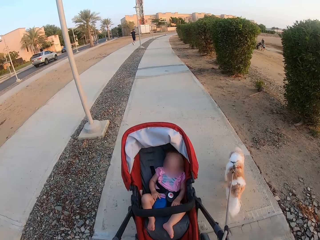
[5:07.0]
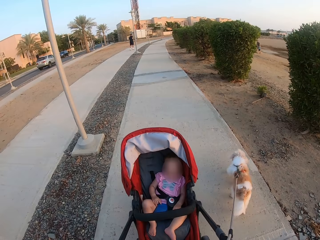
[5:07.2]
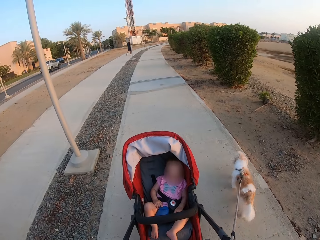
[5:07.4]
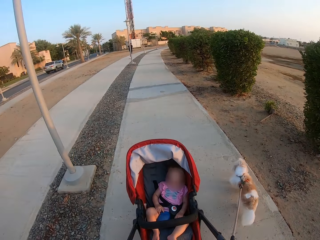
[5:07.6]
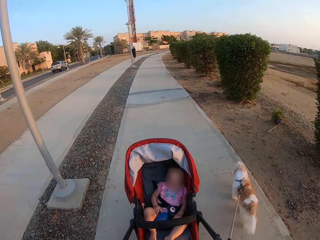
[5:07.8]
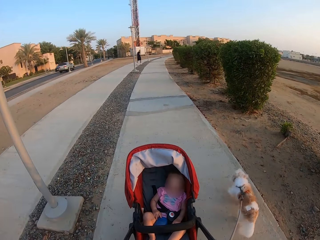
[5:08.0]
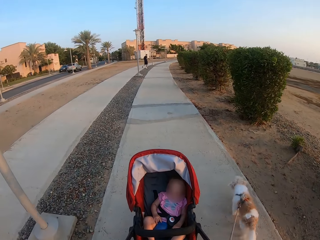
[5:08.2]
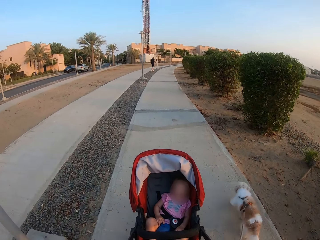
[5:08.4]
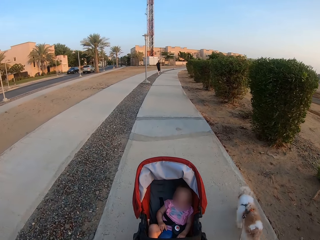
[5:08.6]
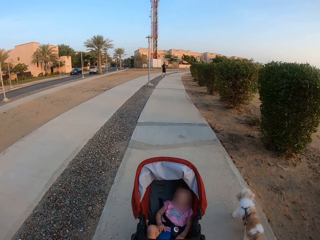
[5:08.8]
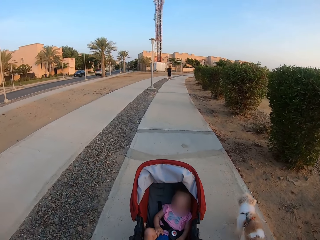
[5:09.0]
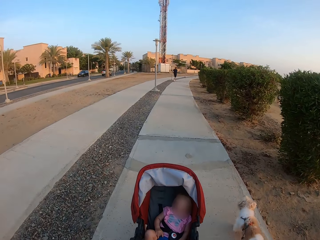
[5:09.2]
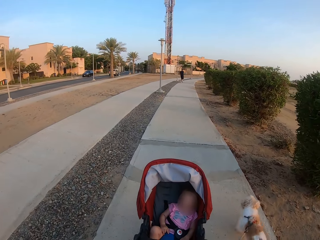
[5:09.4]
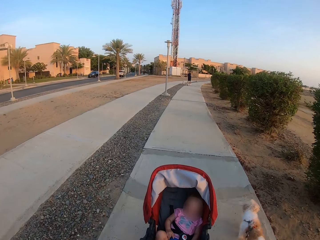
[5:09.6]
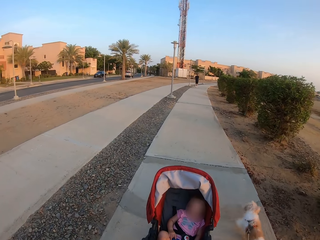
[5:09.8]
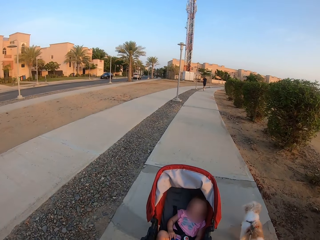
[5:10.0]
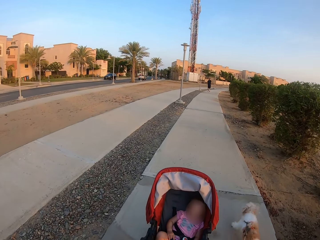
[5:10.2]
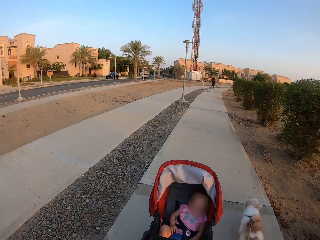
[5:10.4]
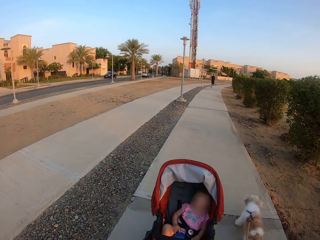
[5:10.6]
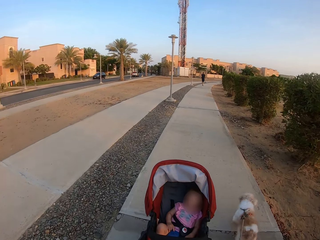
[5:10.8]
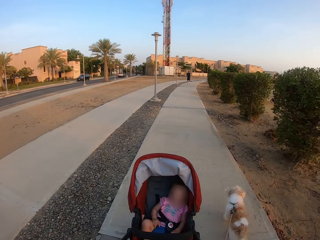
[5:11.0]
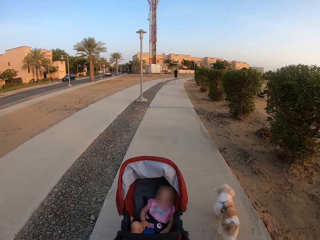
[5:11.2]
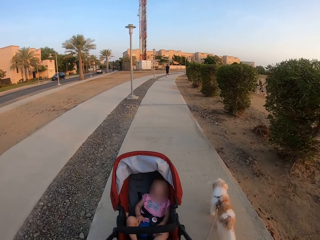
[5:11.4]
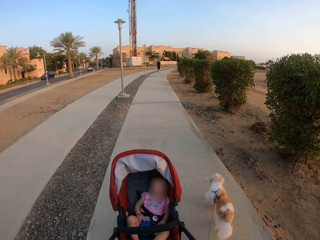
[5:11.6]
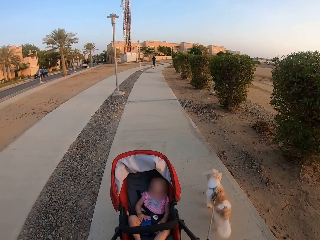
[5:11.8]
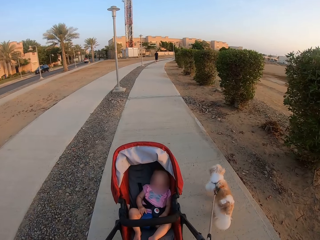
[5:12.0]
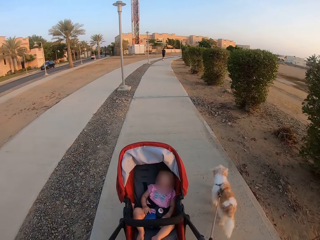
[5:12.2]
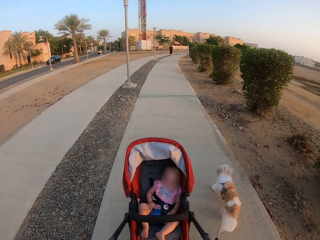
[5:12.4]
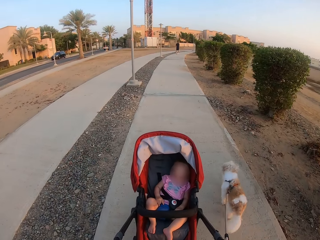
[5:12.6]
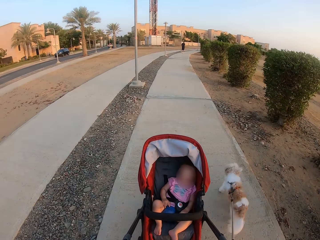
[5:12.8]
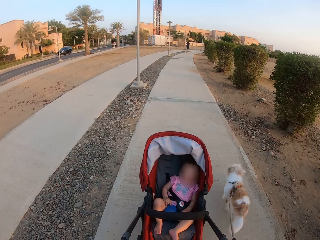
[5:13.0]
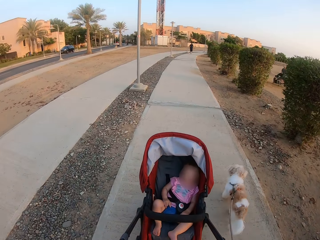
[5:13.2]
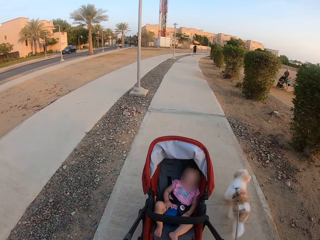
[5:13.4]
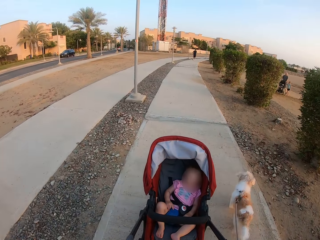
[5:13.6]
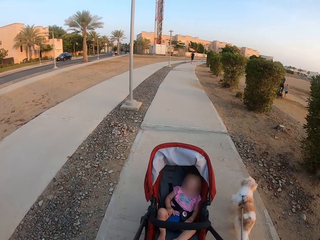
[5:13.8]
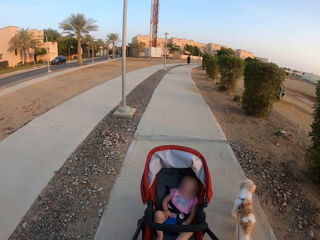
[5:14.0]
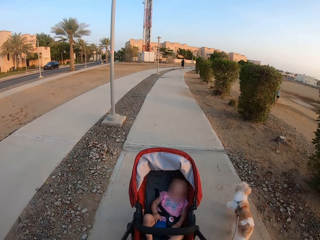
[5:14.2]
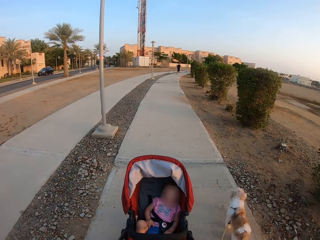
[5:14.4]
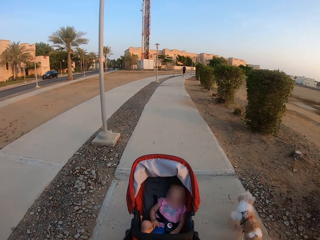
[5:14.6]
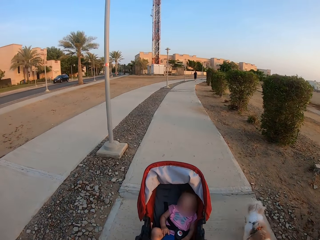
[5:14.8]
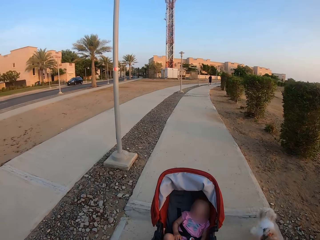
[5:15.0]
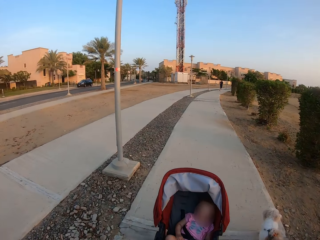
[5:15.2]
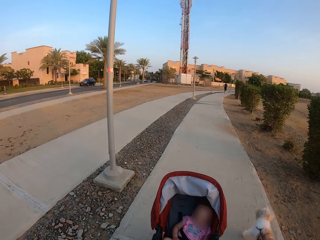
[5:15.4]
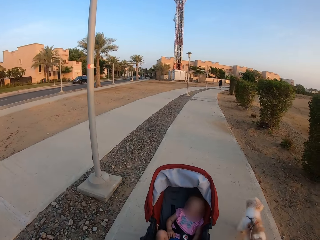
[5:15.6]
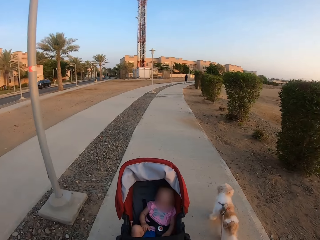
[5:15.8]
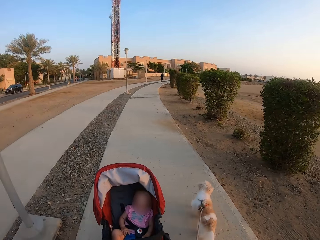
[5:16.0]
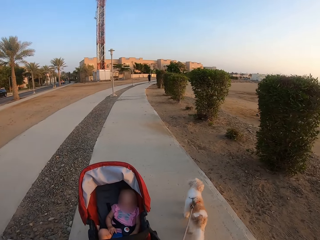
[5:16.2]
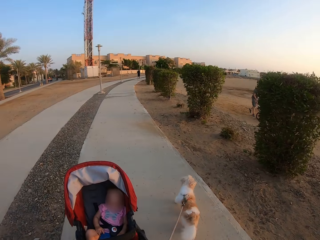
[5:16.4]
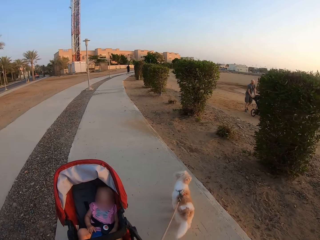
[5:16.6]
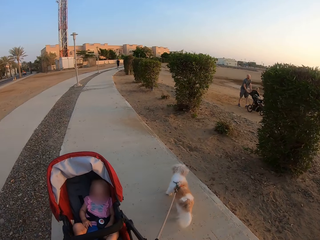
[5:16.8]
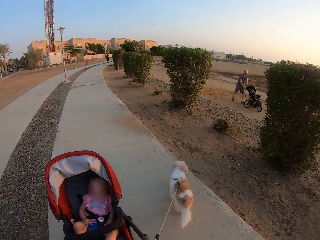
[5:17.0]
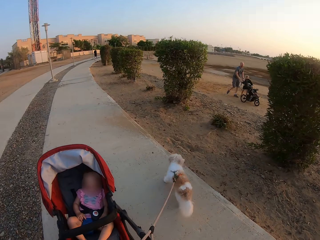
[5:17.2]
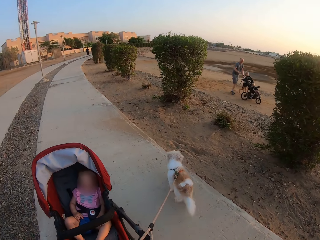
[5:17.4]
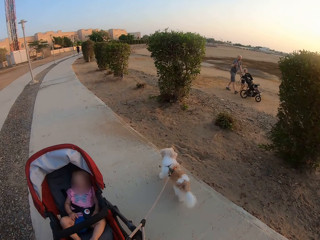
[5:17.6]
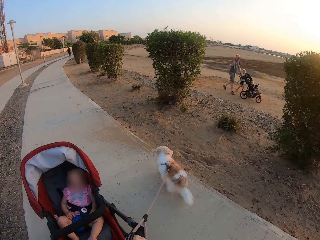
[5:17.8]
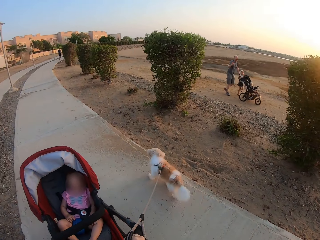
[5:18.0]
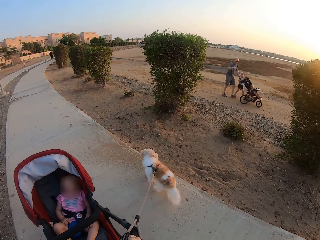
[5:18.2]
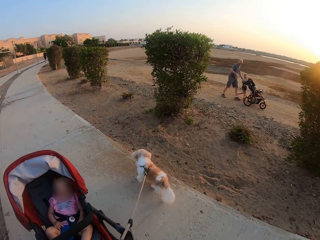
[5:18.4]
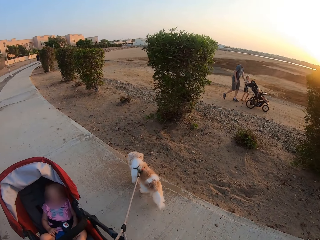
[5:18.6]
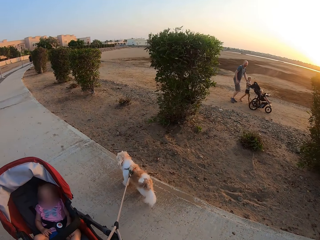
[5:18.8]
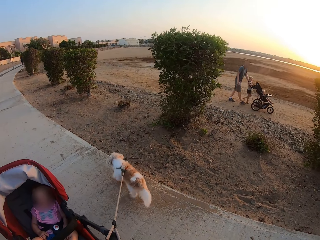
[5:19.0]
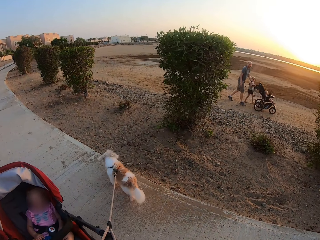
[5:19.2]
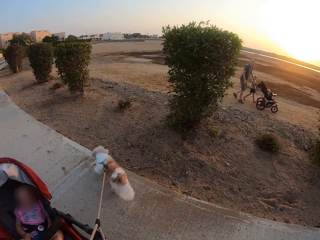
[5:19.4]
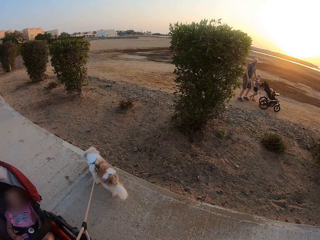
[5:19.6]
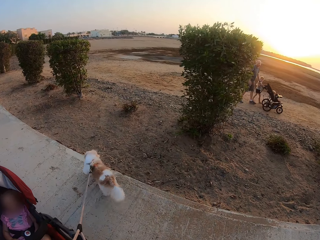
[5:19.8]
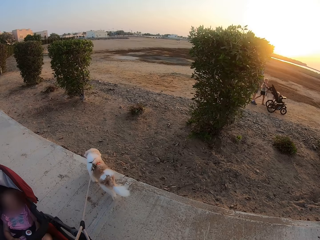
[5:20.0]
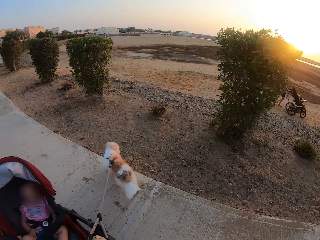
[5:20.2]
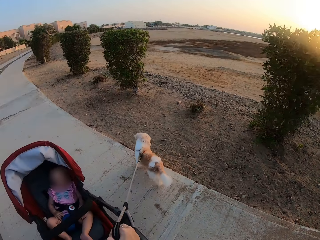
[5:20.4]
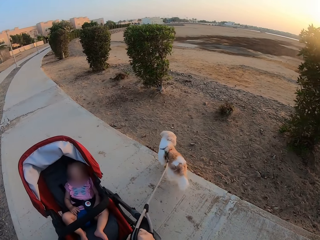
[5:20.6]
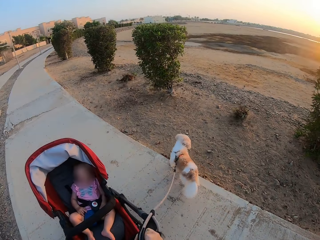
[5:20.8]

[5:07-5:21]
The camera wearer walks a dog with a leash. A man pushes a baby stroller and waves at the camera wearer. A child walks.

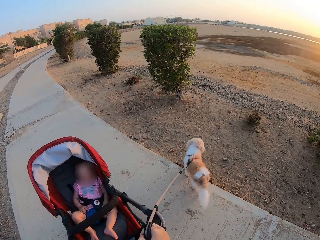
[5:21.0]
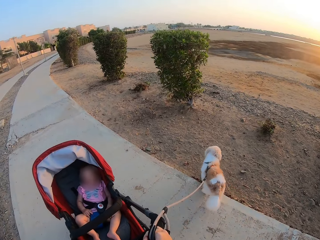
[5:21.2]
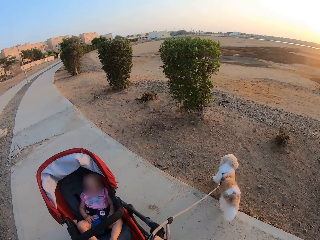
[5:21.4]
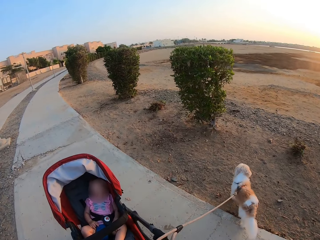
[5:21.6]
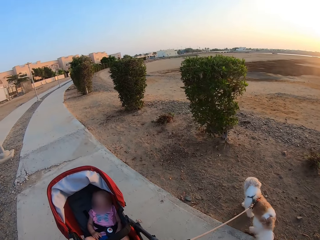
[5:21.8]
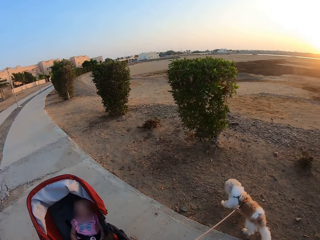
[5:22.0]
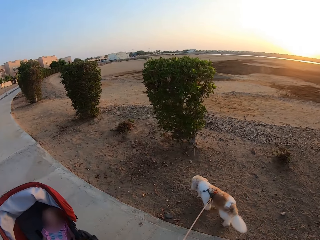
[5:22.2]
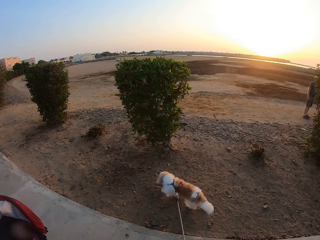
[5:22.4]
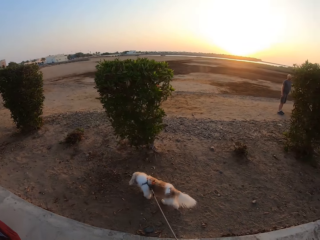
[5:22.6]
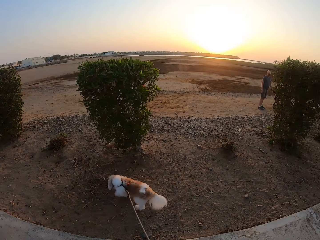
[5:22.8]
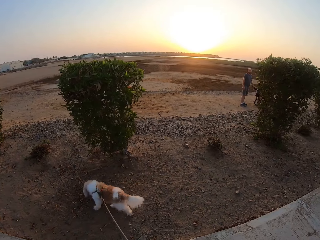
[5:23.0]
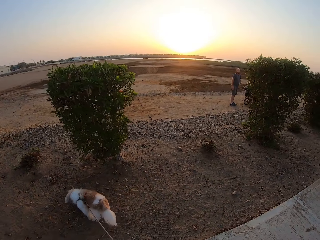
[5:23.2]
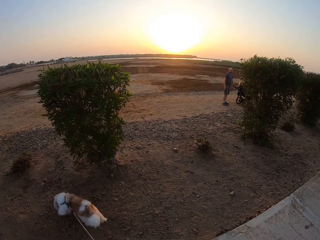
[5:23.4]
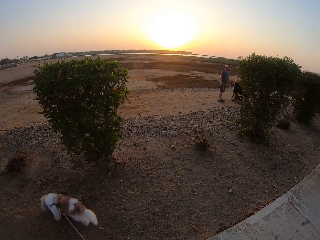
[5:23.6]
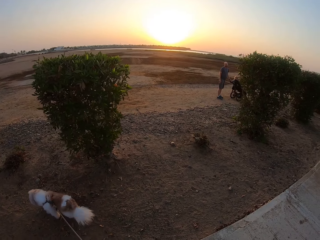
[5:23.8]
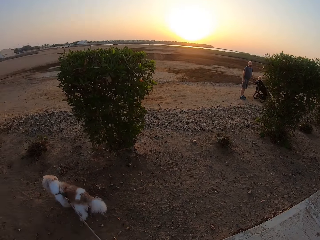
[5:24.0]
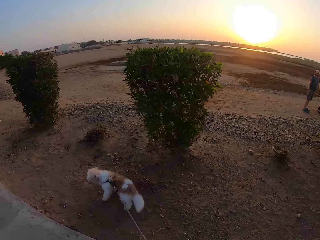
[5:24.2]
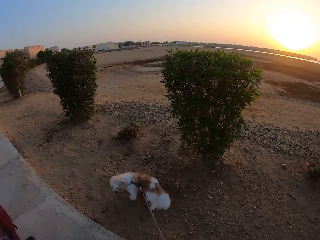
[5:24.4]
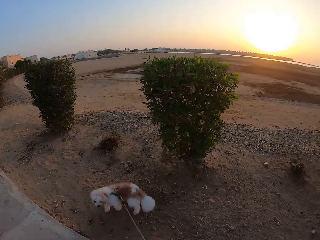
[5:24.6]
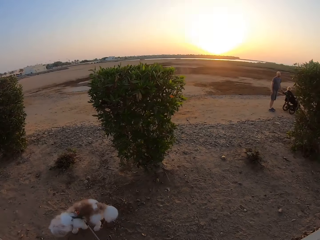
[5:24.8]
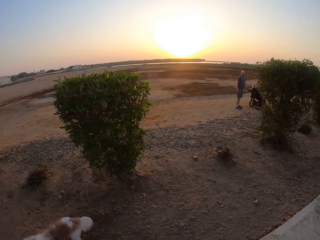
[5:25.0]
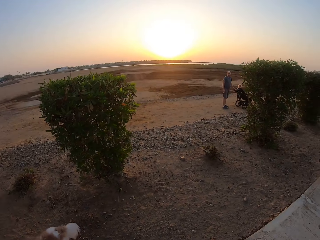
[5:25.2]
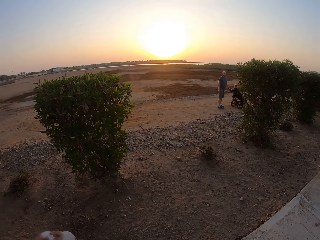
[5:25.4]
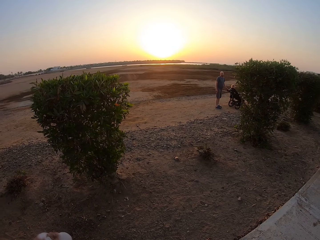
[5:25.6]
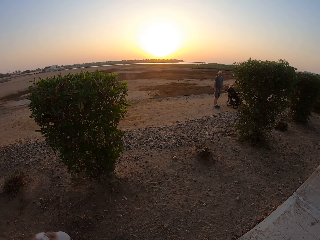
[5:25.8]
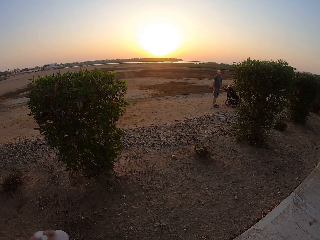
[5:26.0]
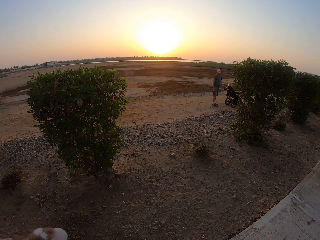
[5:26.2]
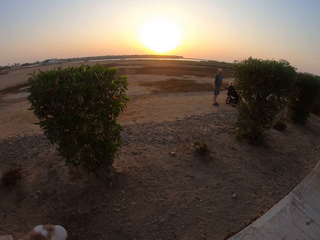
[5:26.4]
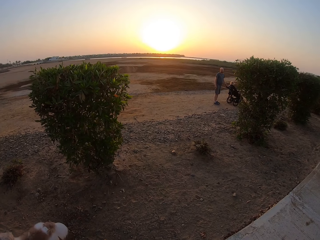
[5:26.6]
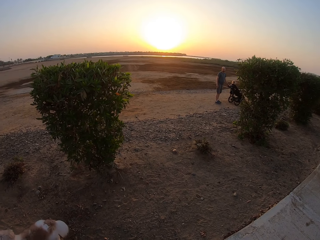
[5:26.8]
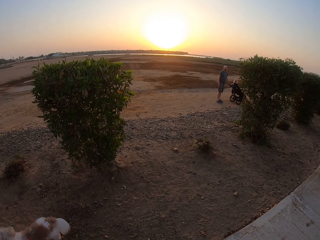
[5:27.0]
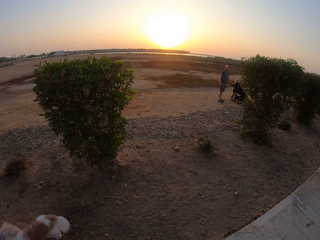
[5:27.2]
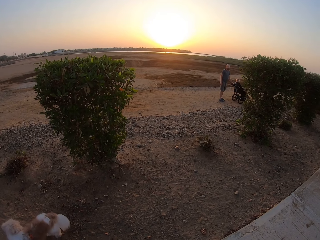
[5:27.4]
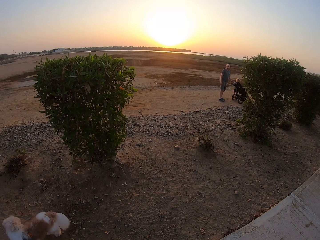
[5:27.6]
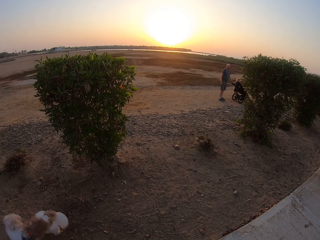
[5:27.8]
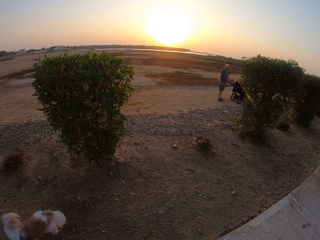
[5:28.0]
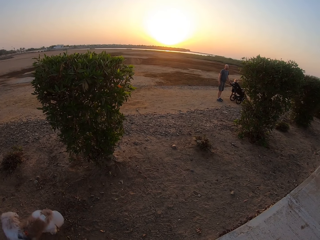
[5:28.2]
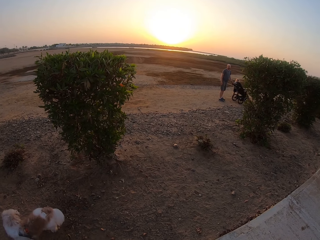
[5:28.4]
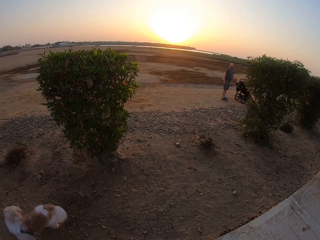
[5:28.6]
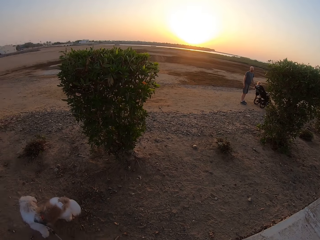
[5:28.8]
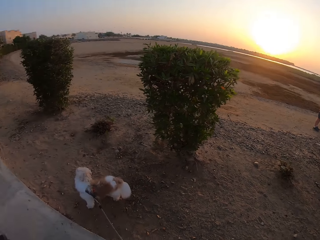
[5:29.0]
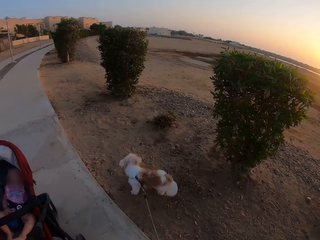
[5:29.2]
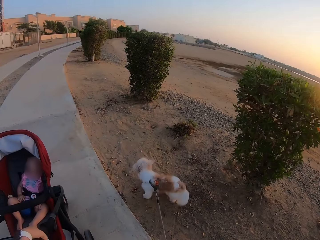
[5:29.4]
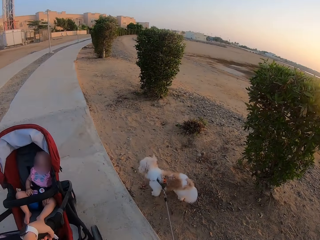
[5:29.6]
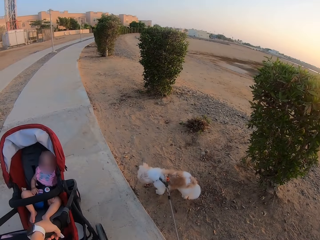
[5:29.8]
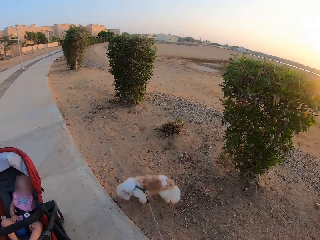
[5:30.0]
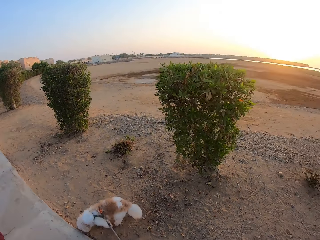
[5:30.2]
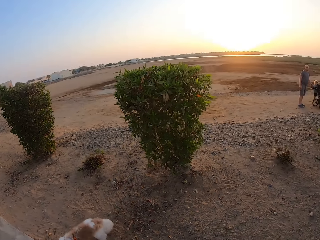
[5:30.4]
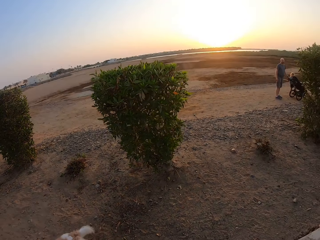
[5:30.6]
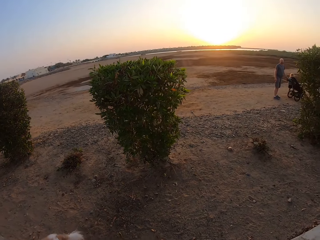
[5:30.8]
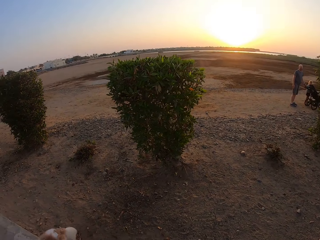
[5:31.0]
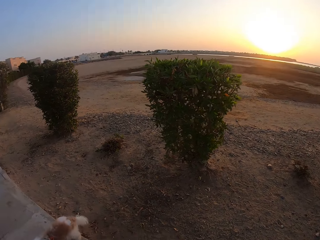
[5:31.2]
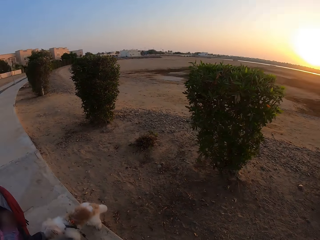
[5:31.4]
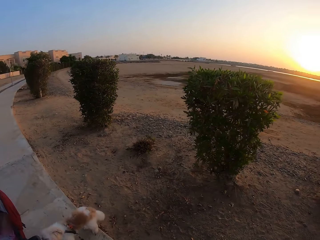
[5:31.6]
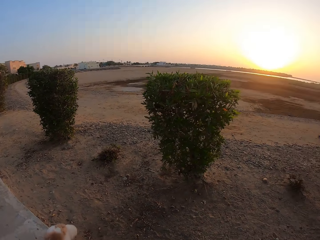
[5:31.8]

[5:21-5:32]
The camera wearer stops a baby in a stroller and a dog along the pavement. They turn around. They look around.
